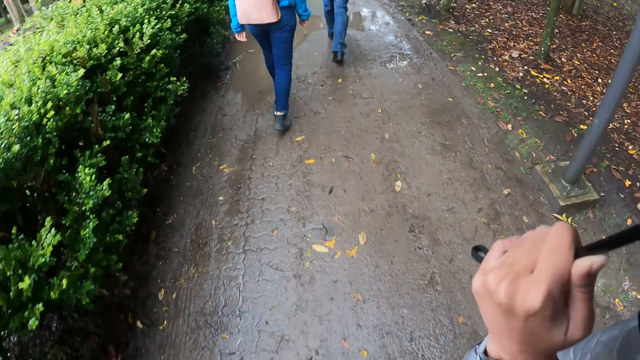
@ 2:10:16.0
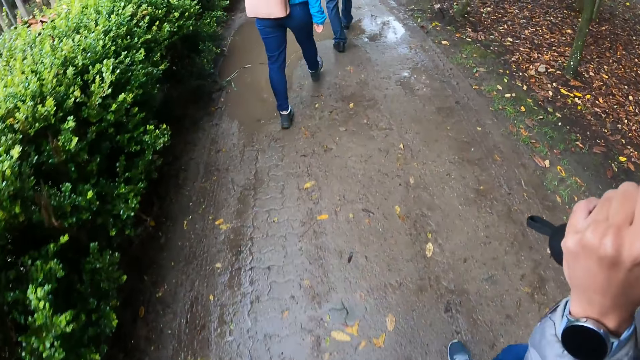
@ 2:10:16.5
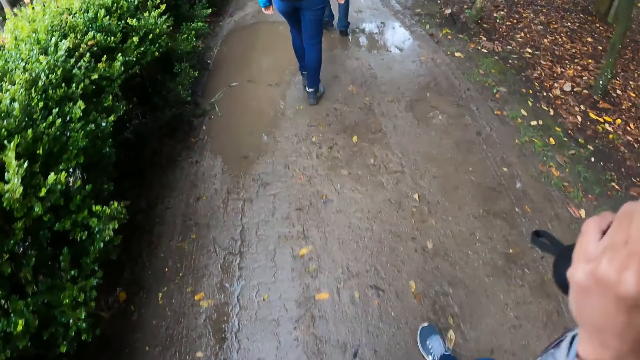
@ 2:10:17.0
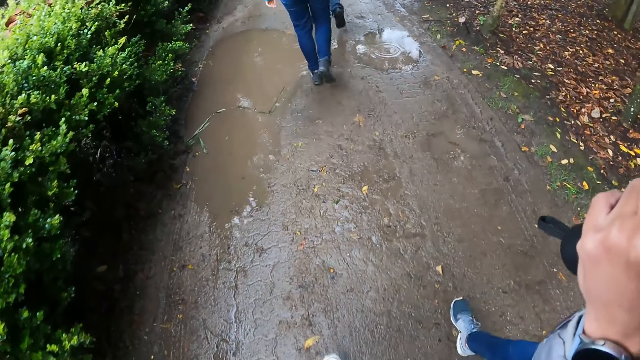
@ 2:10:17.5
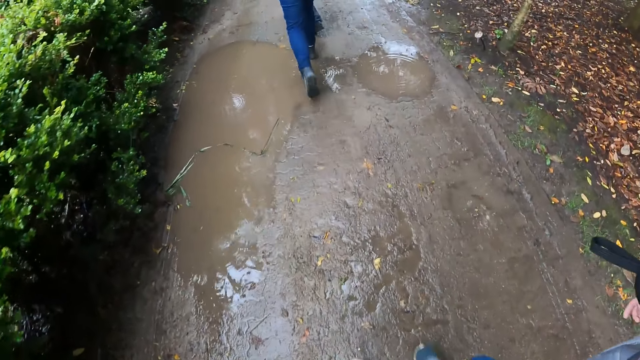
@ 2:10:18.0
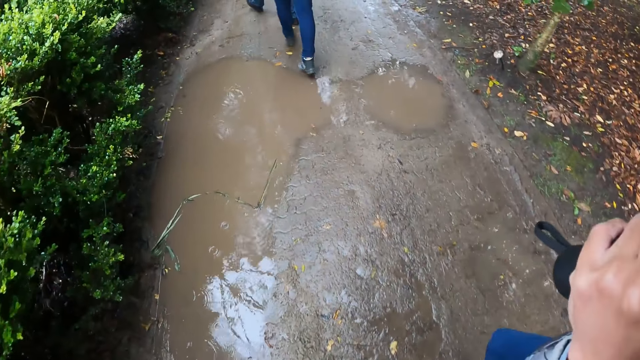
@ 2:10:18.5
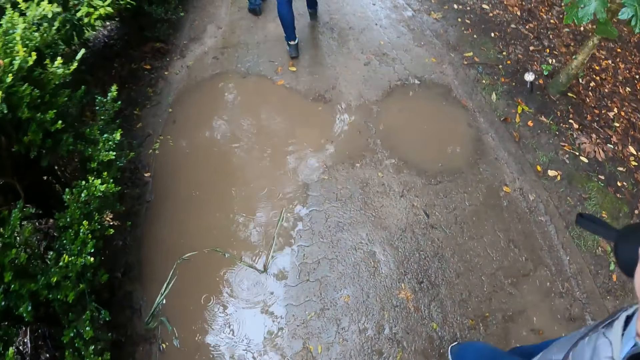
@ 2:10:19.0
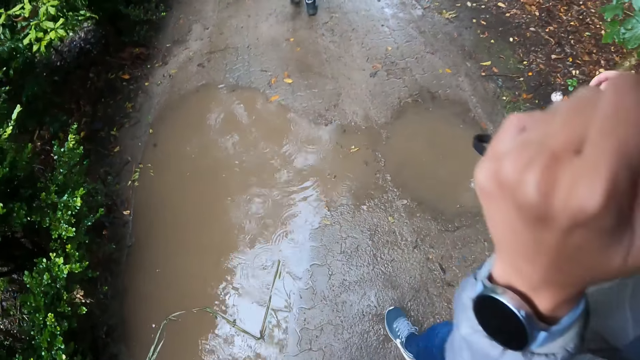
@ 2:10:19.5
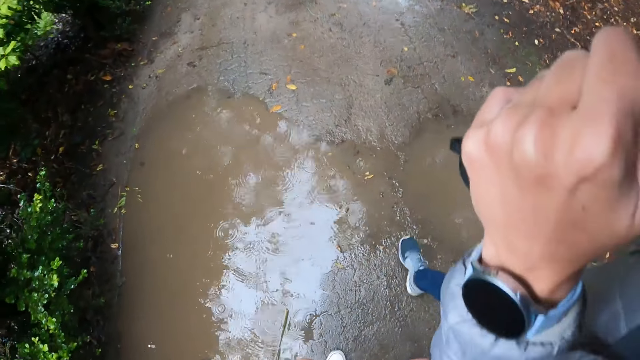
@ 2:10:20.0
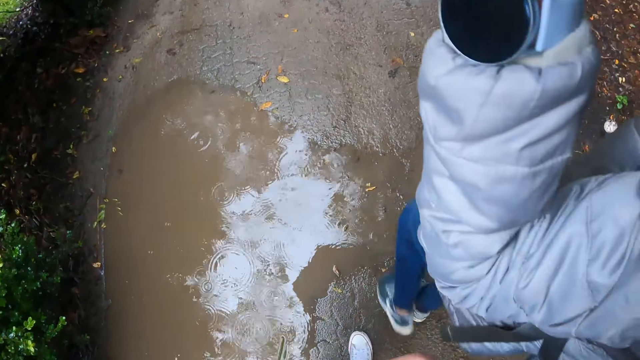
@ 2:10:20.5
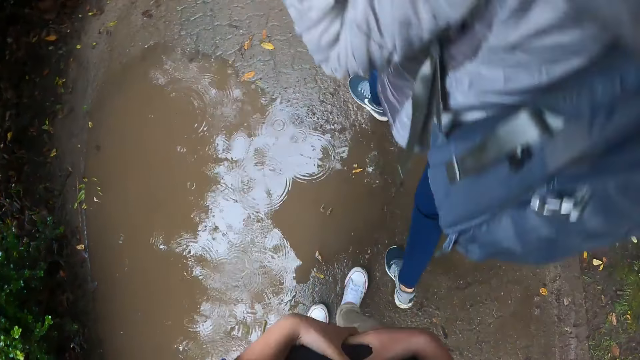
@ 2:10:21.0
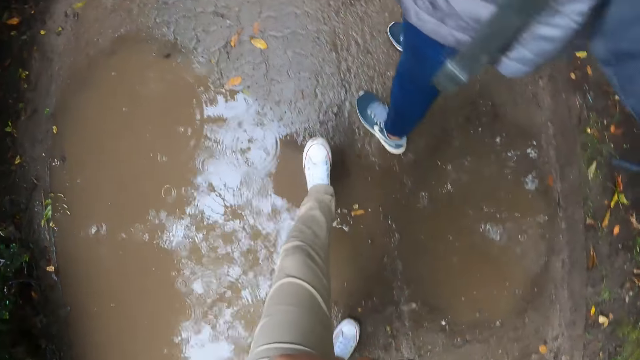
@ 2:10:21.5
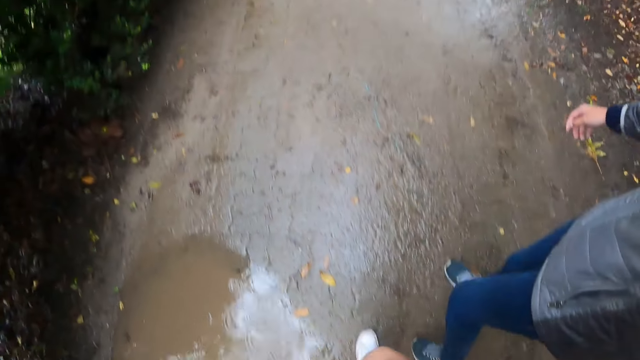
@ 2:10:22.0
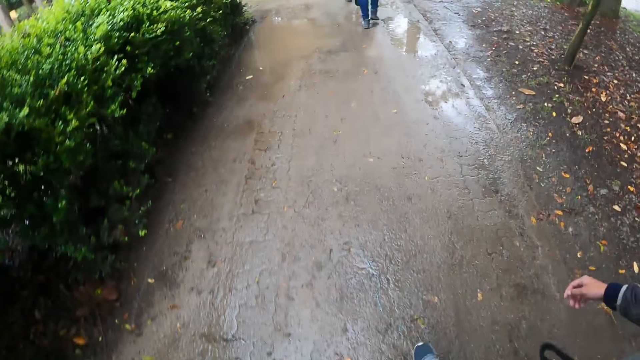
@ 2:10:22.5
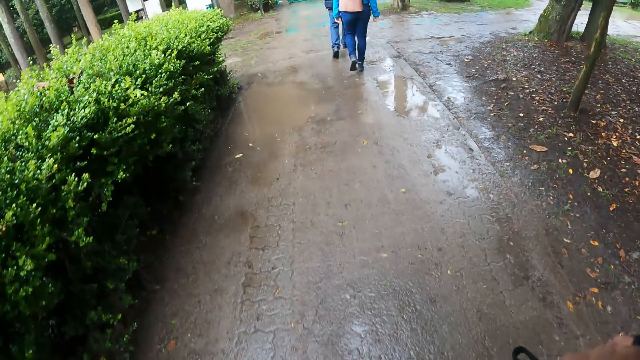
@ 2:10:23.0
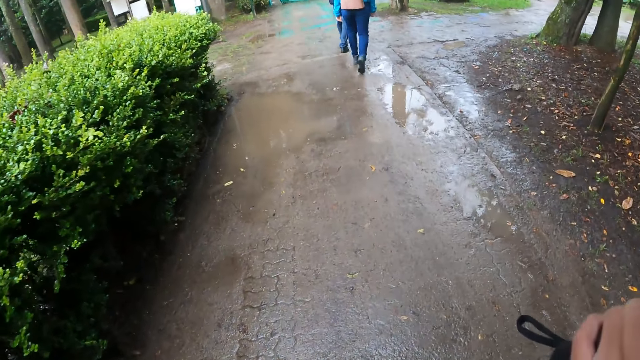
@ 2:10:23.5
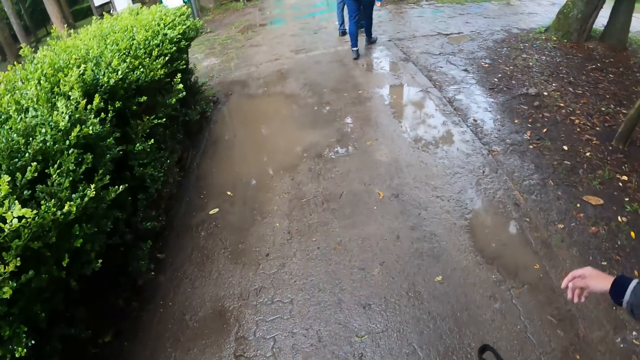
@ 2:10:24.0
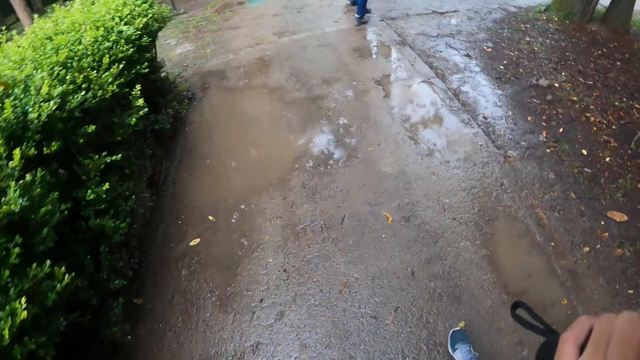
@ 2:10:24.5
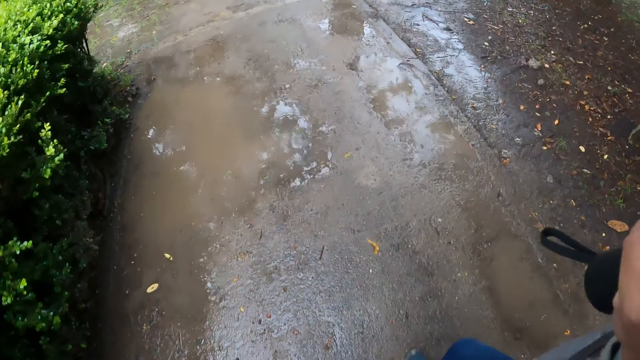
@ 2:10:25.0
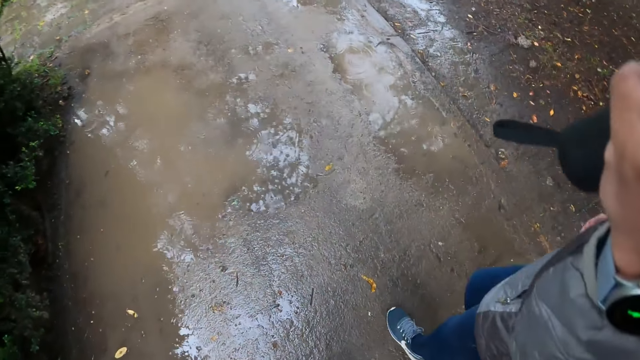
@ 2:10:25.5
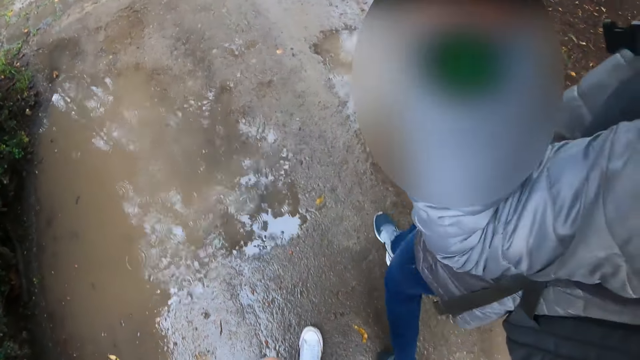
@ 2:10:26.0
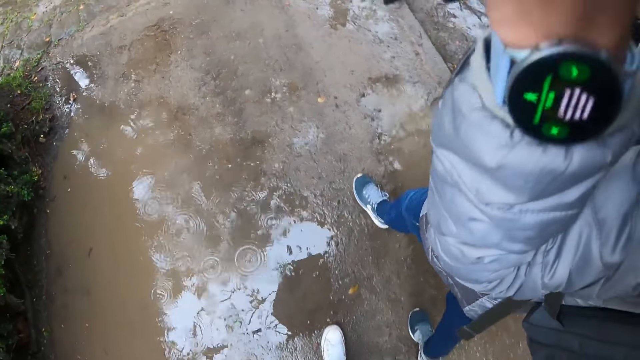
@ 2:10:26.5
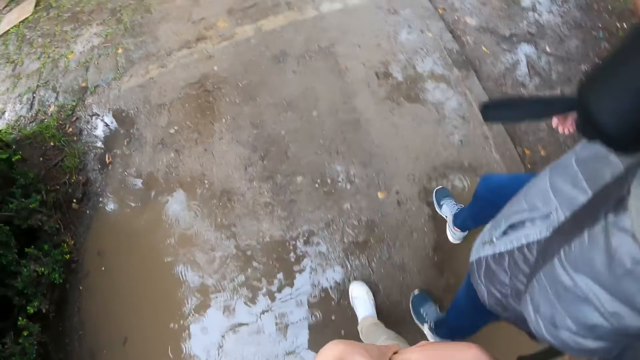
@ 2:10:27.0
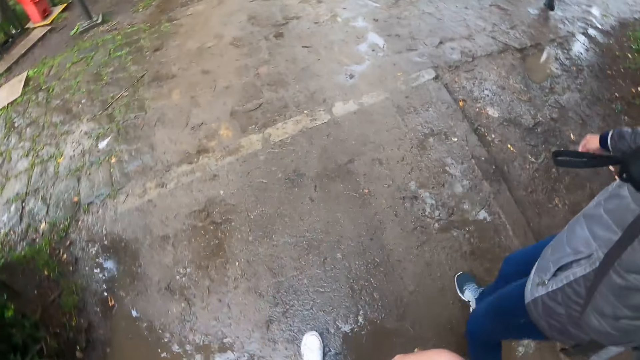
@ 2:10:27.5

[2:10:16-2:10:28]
The camera wearer moves their hand and walks around the street.

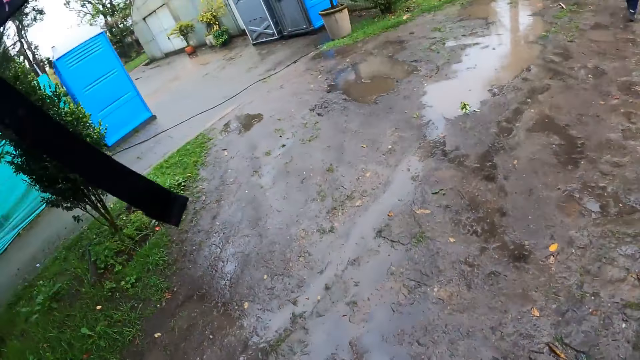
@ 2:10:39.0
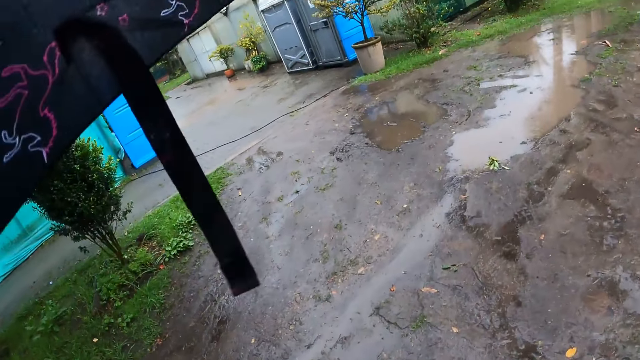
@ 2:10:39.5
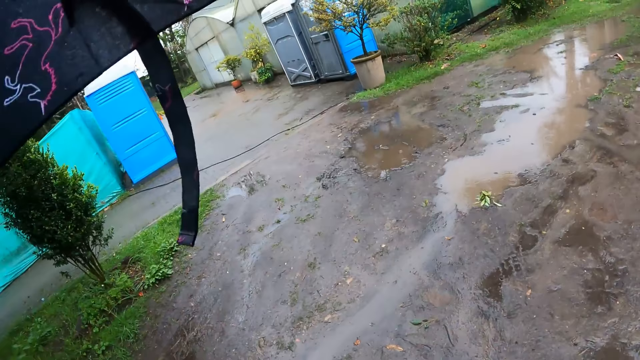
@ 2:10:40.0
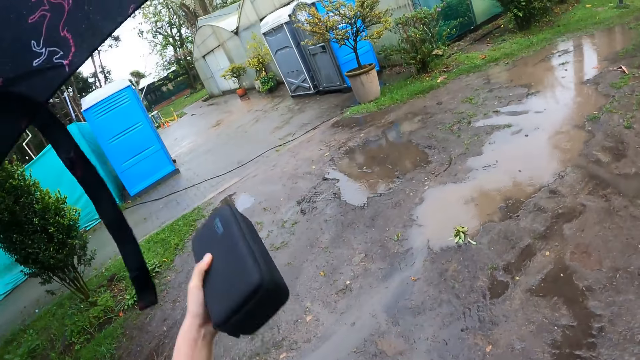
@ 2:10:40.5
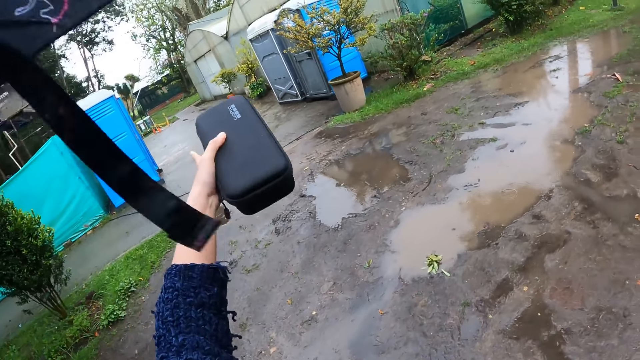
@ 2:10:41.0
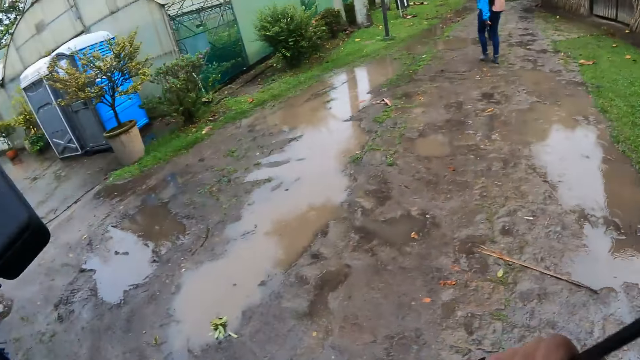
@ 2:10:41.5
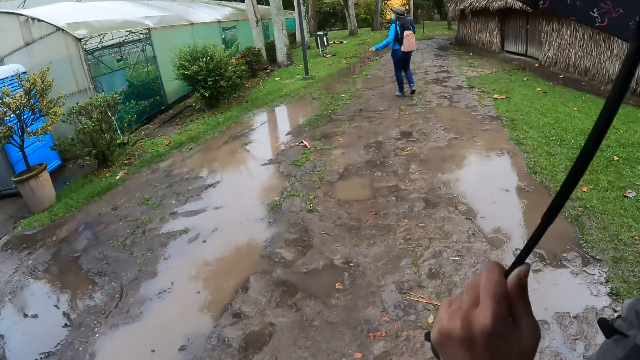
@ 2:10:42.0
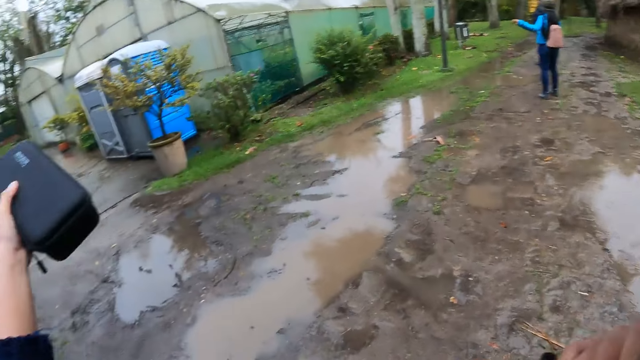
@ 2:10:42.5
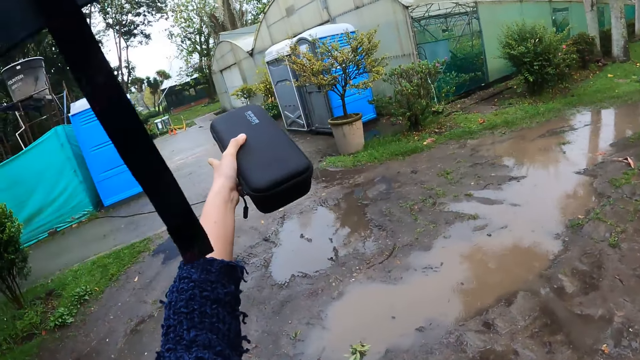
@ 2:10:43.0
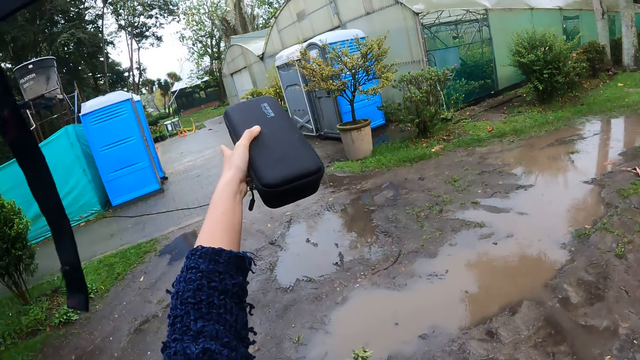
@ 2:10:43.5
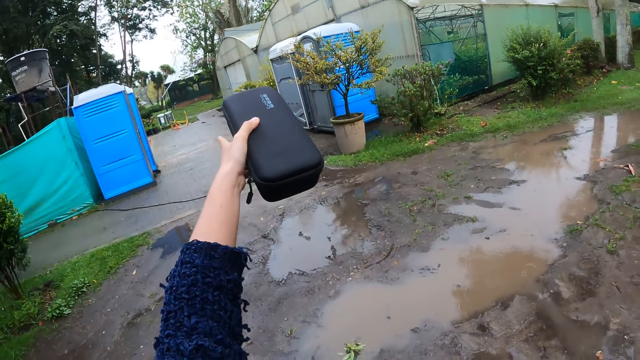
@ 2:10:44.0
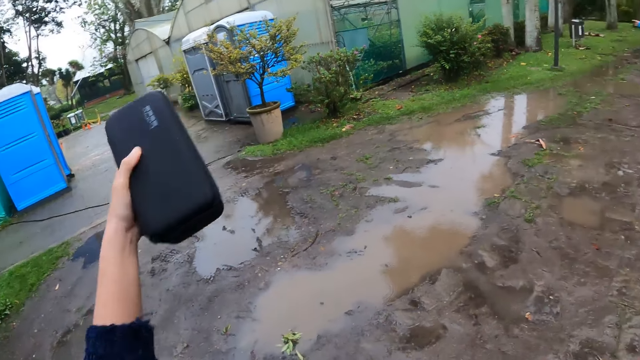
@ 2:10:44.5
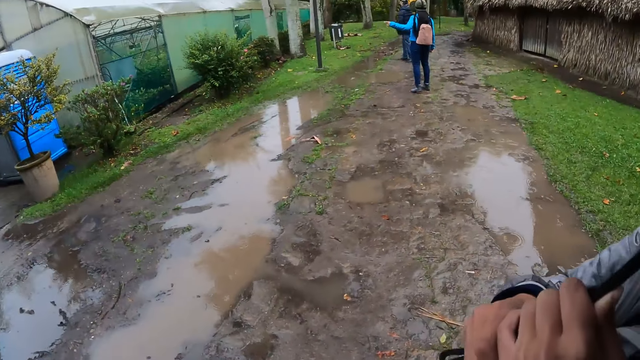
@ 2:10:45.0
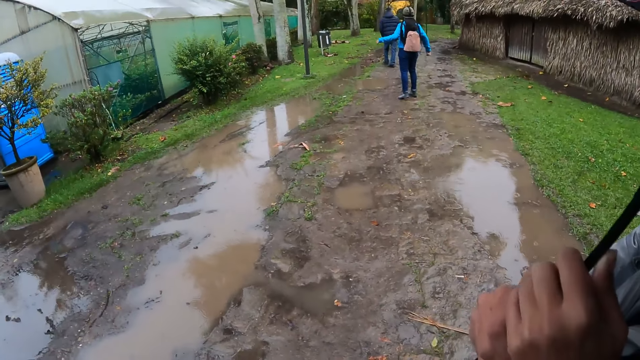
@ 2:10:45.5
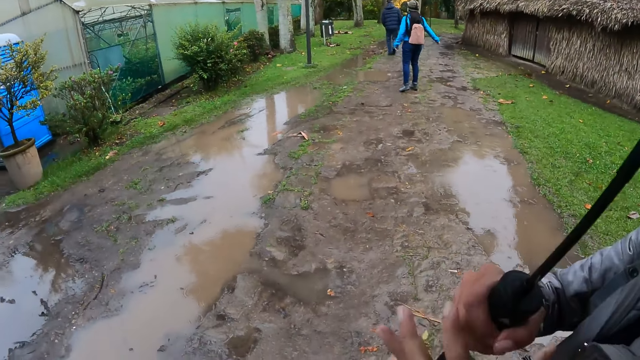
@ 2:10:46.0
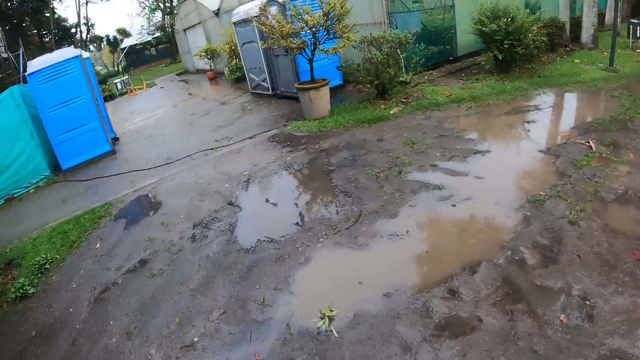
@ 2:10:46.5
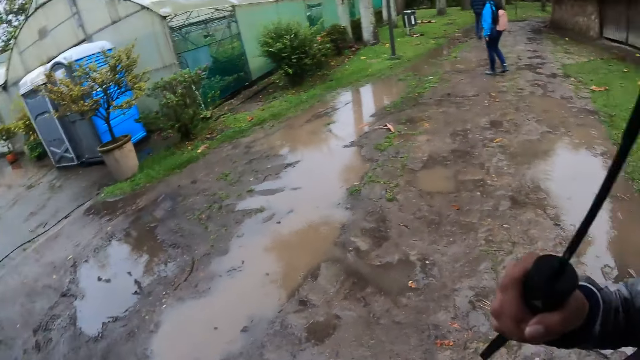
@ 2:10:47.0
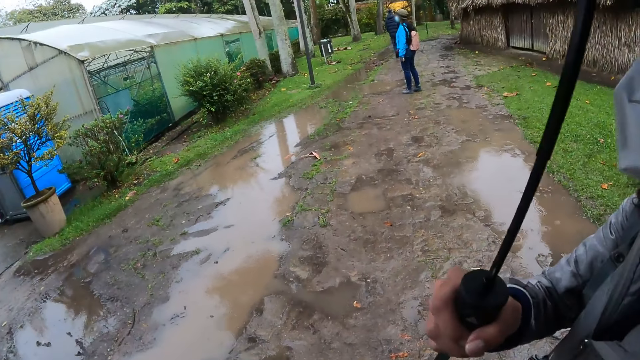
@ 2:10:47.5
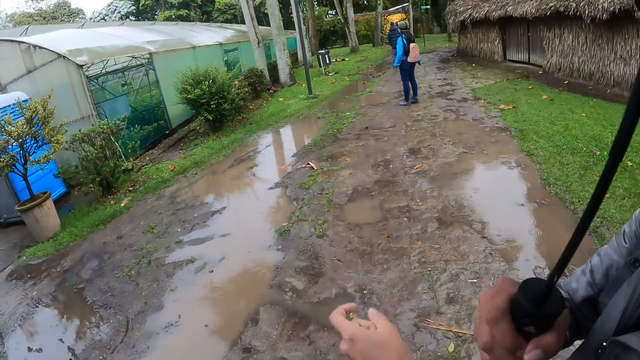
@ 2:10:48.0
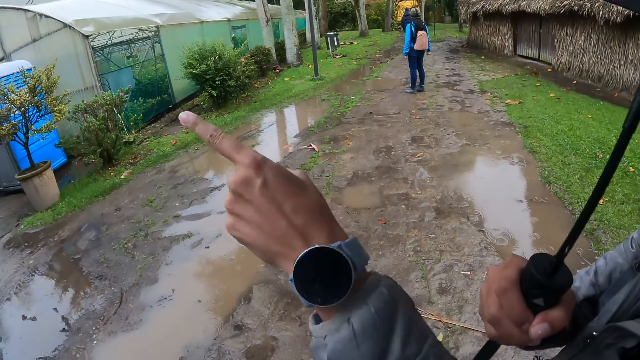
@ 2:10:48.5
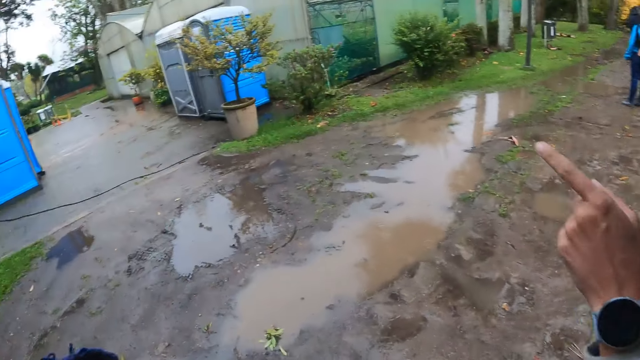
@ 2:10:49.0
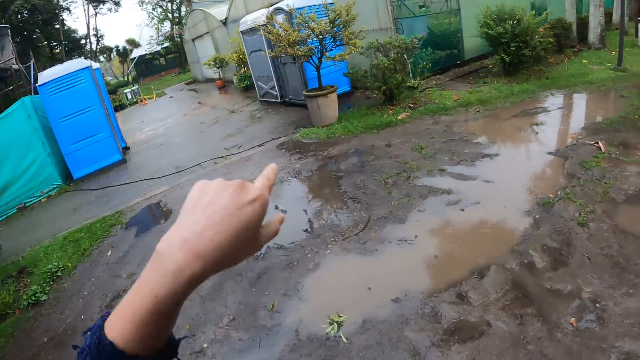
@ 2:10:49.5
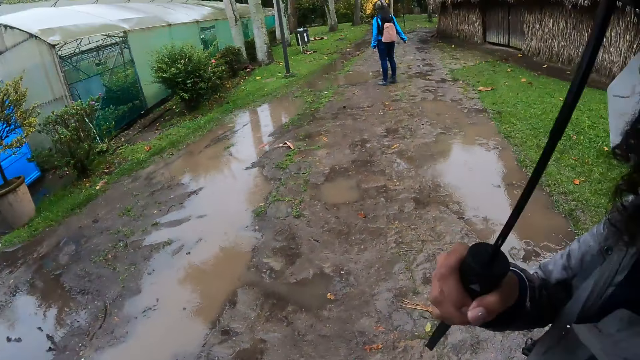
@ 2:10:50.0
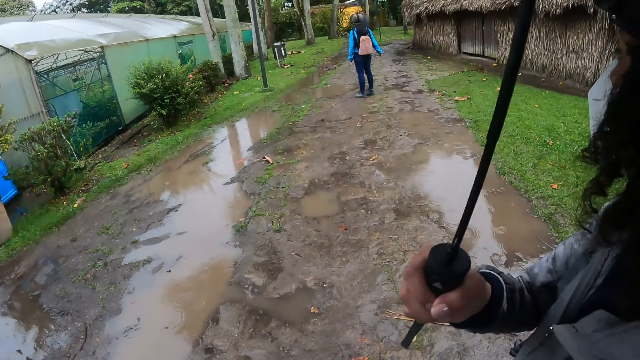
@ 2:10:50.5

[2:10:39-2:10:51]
The camera wearer holds the box with her left hand. She moves the pouch, points a finger, looks around the street, and points a finger. The woman holds the umbrella with her right hand. The camera wearer interacts with the woman. She looks around the street.
